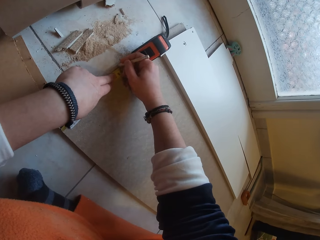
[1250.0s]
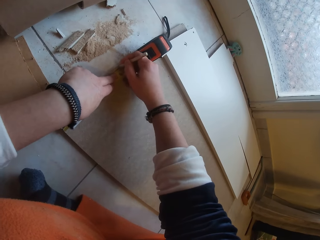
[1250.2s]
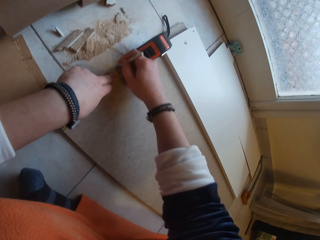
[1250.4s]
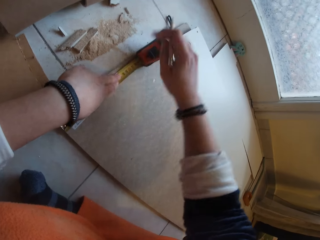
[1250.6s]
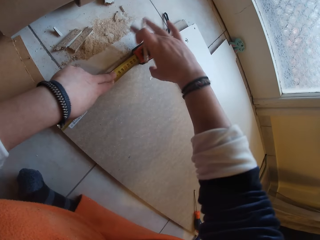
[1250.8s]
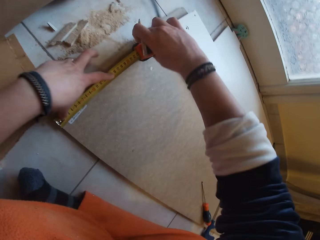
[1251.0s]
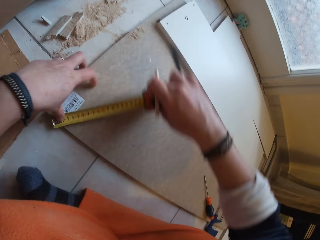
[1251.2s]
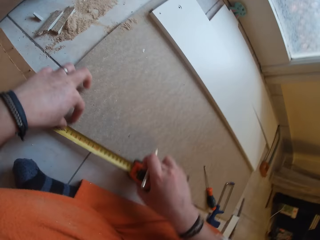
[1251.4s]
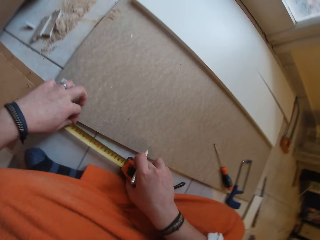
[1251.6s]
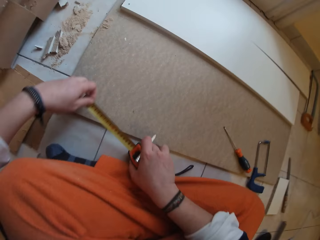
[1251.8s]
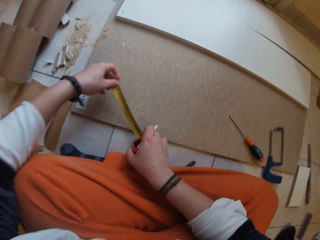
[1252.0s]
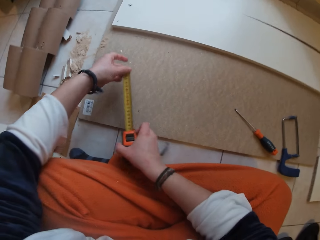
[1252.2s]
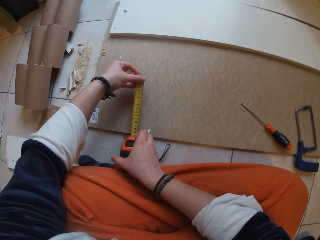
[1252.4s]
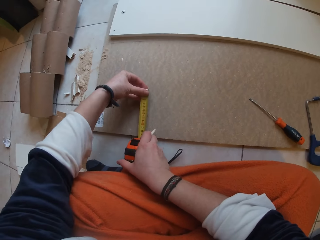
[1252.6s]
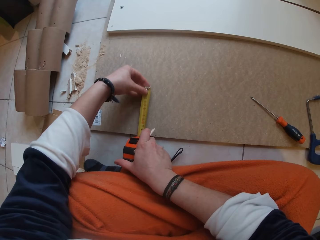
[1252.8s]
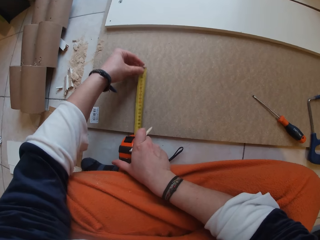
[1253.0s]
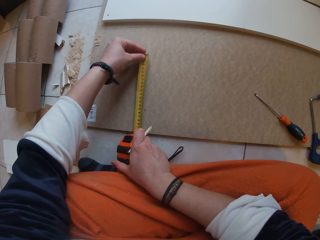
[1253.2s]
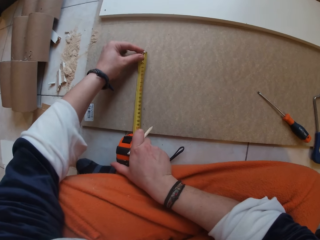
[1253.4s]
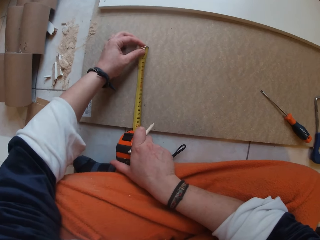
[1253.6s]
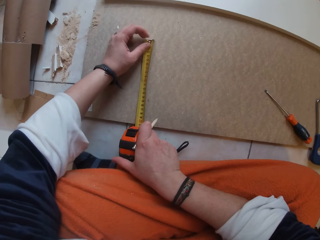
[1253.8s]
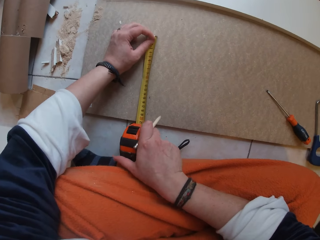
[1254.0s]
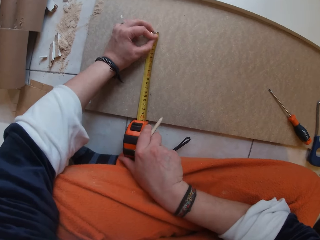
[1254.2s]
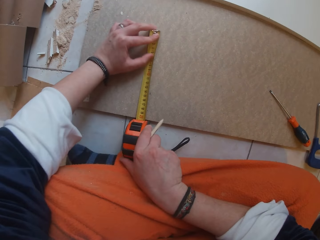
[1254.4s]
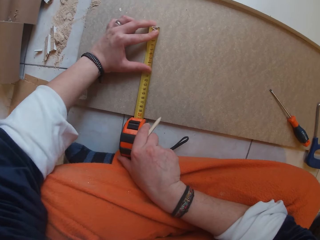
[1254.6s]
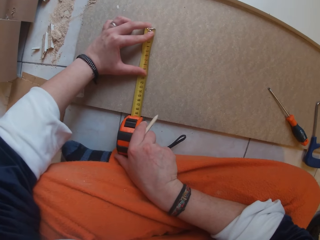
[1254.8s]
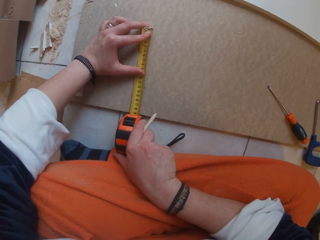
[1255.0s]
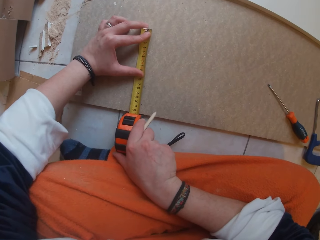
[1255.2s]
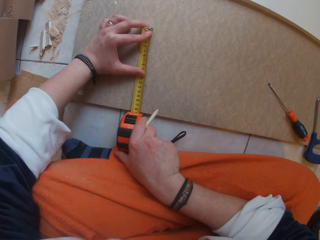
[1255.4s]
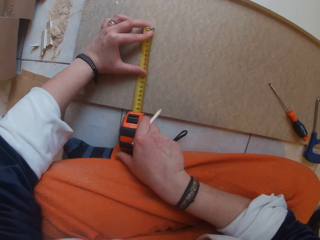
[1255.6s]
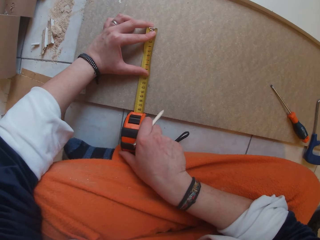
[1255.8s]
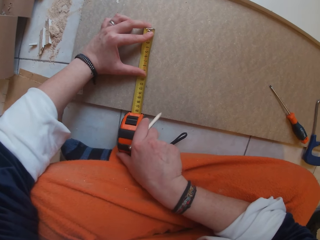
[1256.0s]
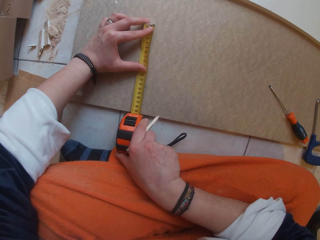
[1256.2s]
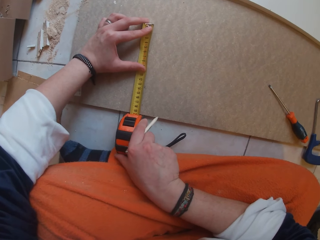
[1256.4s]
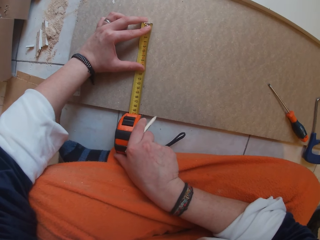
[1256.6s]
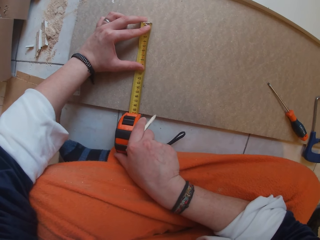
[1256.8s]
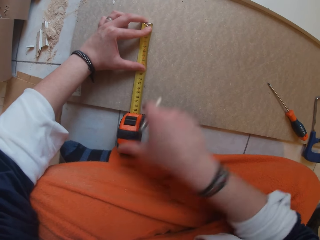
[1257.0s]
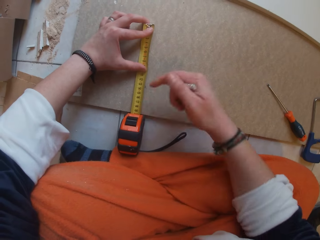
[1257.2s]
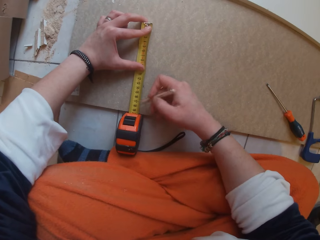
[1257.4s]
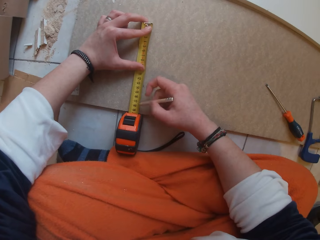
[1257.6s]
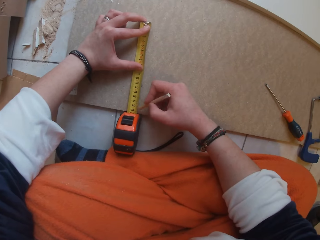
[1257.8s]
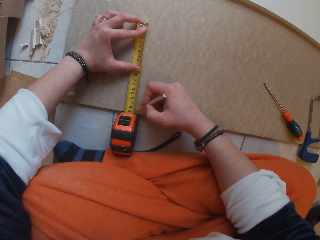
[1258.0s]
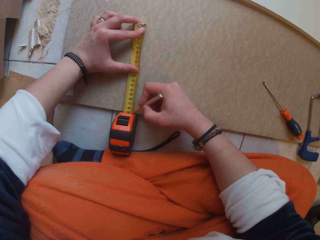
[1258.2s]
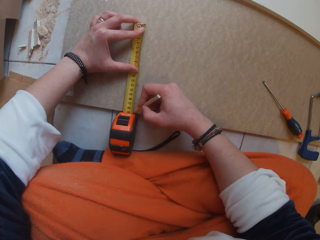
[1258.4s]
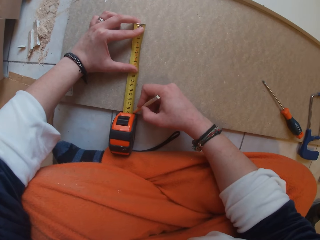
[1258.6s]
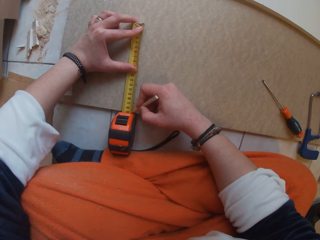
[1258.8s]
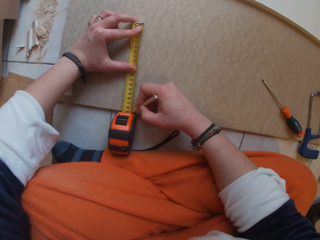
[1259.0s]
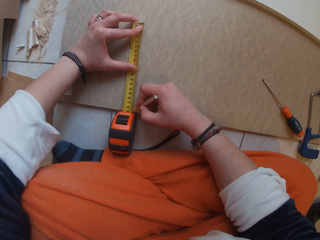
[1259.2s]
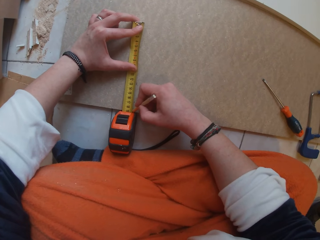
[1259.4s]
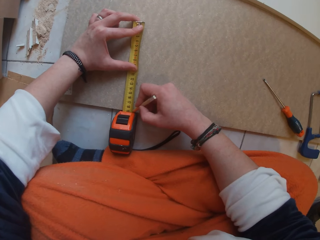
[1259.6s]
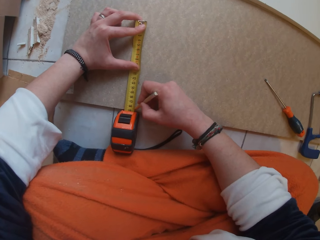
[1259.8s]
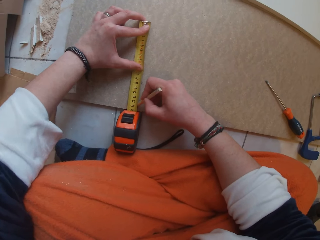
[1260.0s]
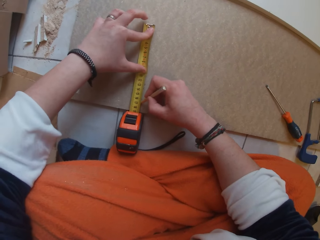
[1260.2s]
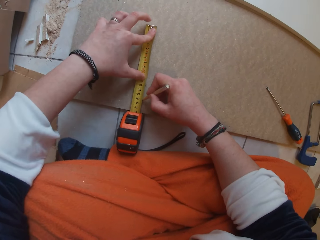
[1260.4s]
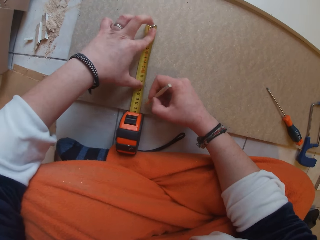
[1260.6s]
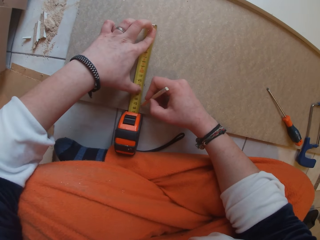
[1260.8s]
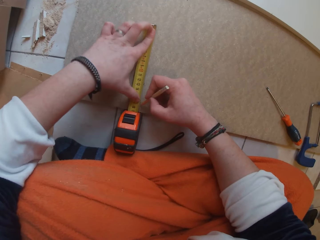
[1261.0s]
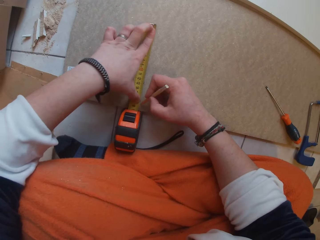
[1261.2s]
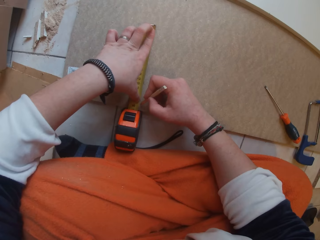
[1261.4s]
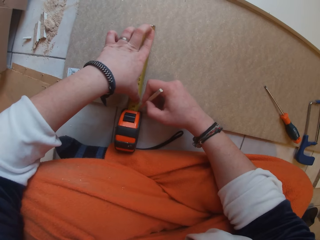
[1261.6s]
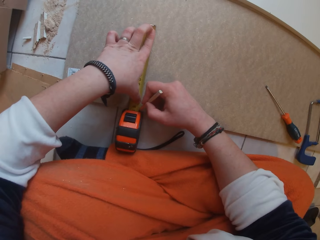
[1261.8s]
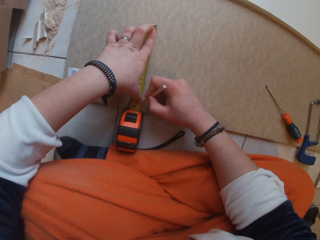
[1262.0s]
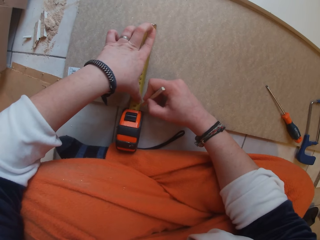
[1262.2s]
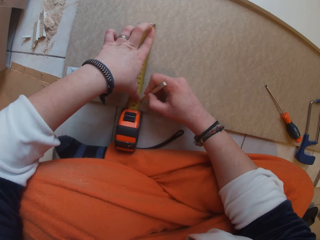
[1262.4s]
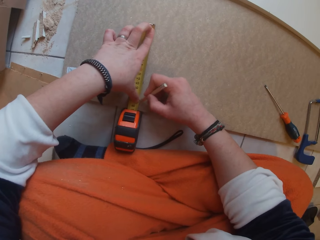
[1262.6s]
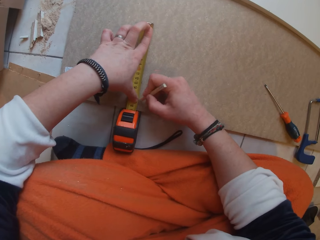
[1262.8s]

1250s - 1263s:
The camera wearer marks the board with the pencil in her right hand. She adjusts the tape measure on the wooden board. She measures the board with the tape measure using both hands. She marks the board with the pencil in her right hand.

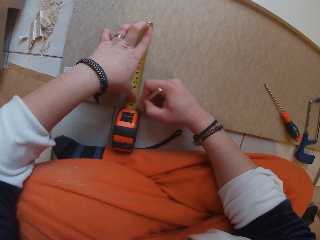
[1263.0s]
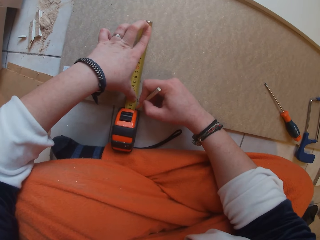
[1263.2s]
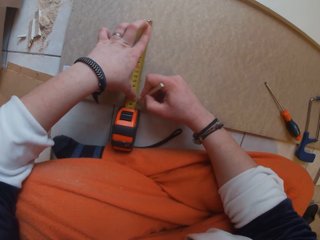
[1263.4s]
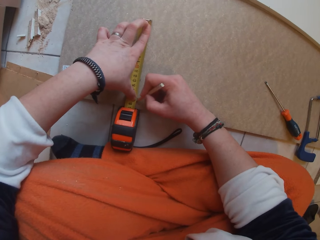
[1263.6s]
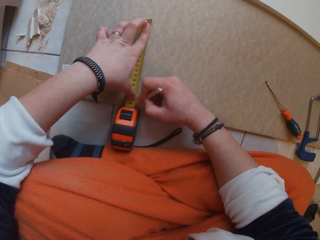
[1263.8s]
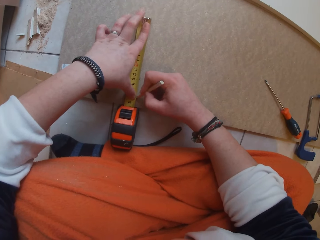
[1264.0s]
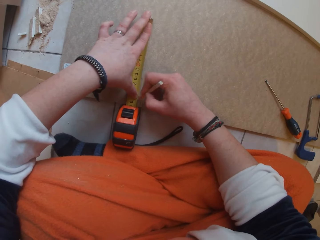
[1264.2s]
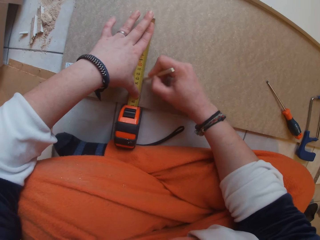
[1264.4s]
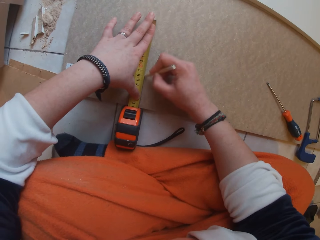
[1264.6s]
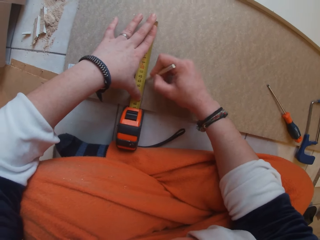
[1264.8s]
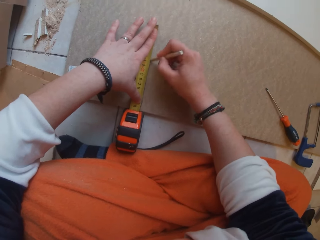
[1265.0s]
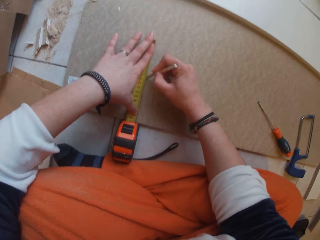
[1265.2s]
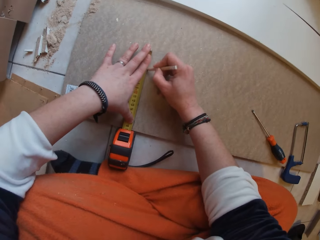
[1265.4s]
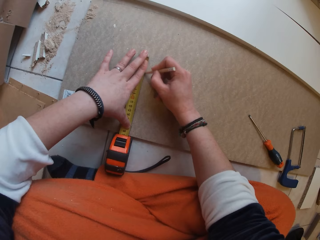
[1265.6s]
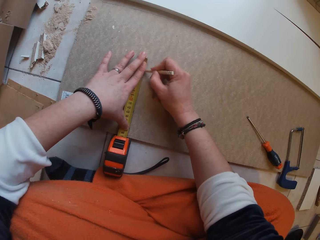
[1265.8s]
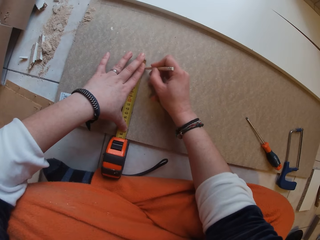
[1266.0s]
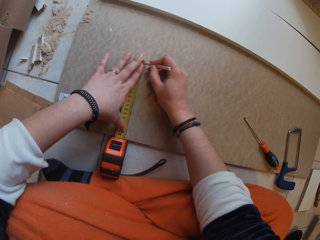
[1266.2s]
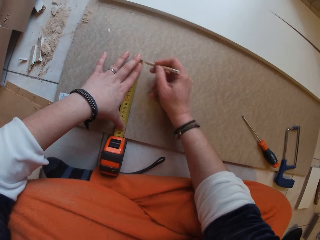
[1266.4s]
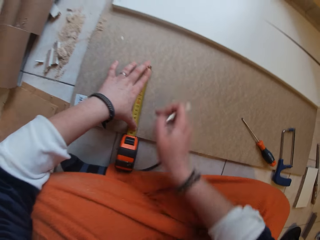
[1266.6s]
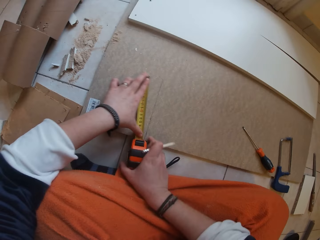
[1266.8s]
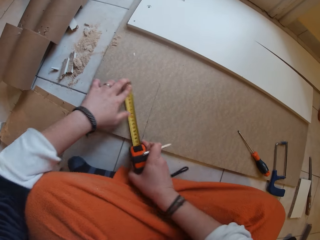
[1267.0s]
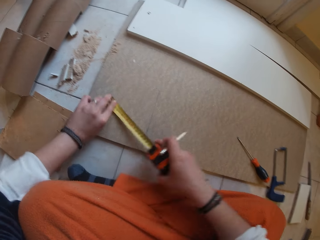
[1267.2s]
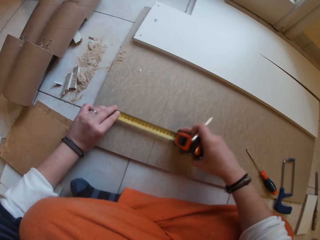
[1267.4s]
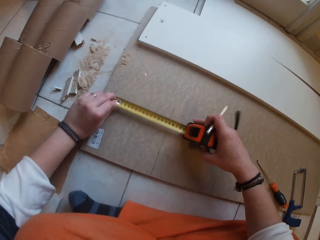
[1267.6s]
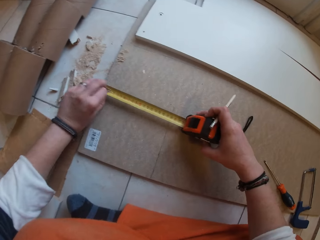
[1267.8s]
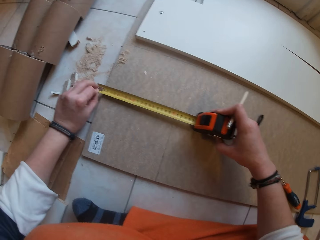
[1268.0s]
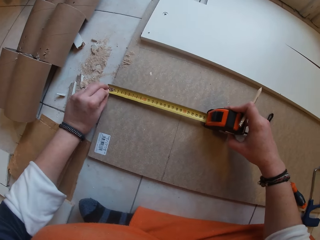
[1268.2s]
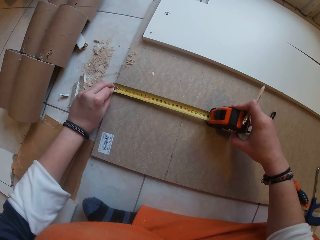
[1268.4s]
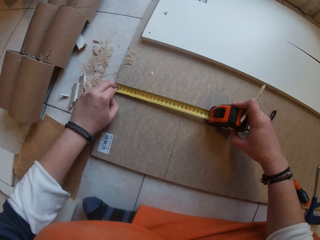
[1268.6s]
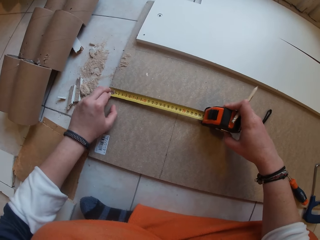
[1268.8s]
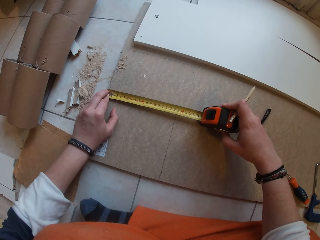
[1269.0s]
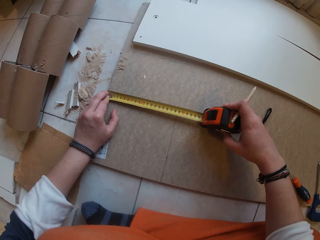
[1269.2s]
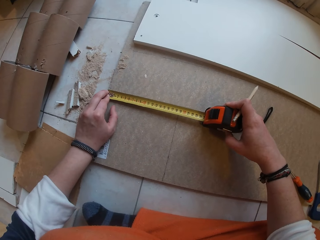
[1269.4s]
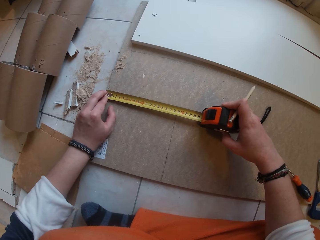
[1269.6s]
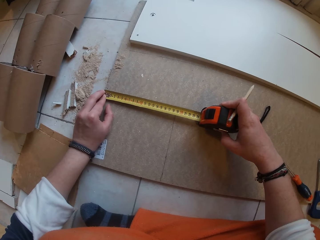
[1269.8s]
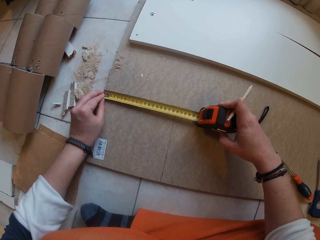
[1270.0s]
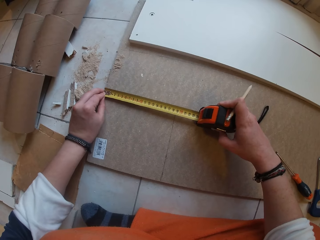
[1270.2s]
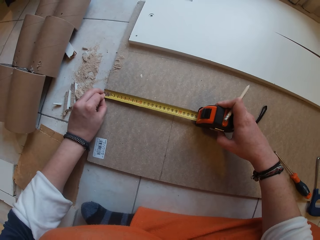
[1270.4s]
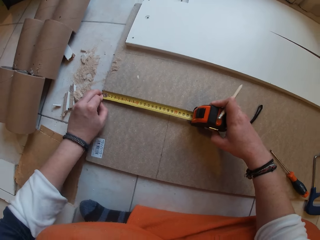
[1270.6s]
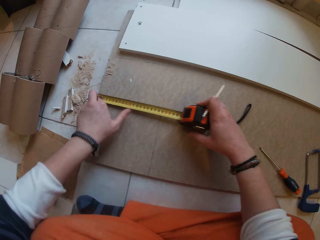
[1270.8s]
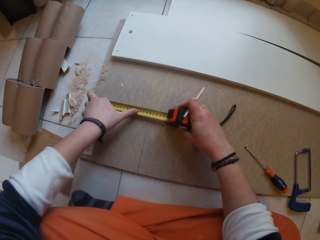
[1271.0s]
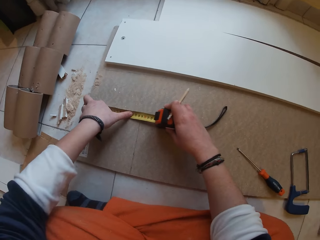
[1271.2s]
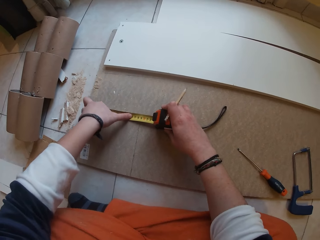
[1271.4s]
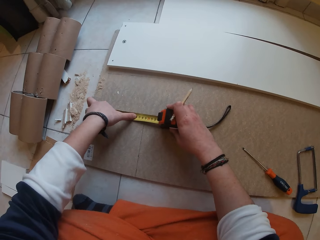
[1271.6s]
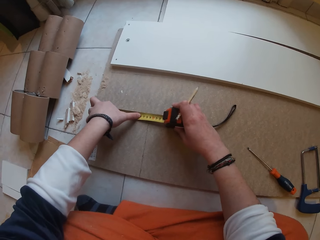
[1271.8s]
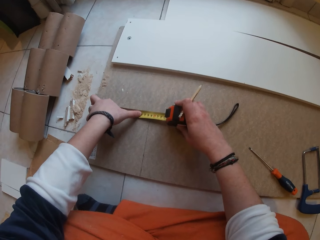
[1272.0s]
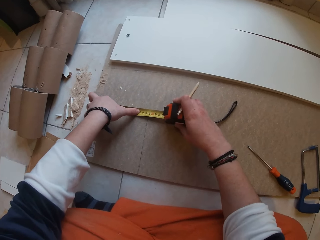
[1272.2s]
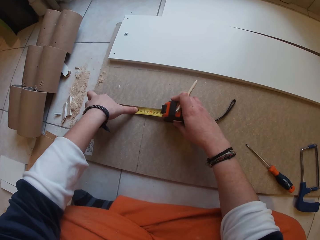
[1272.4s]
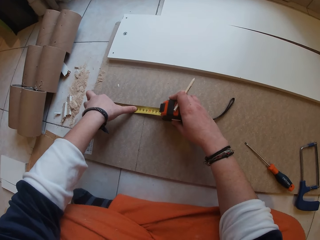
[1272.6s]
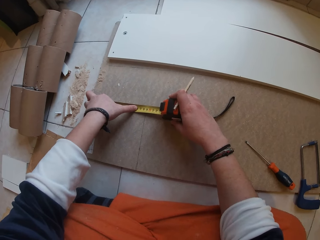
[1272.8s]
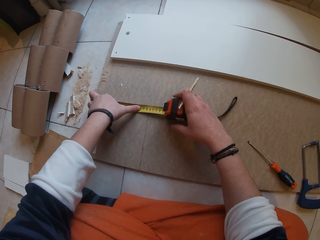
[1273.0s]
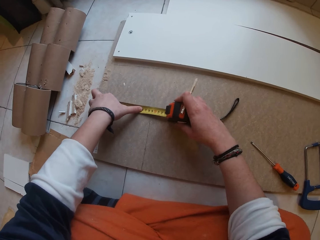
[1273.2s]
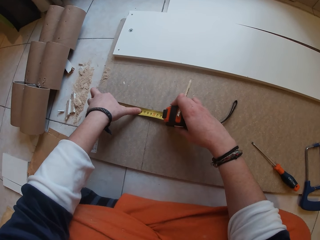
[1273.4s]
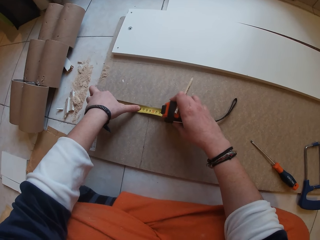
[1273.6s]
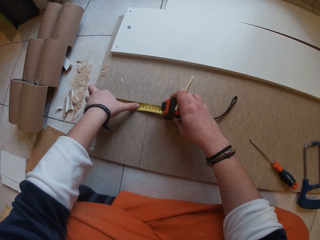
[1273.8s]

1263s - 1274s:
The camera wearer measures the board with the tape measure using both hands.
